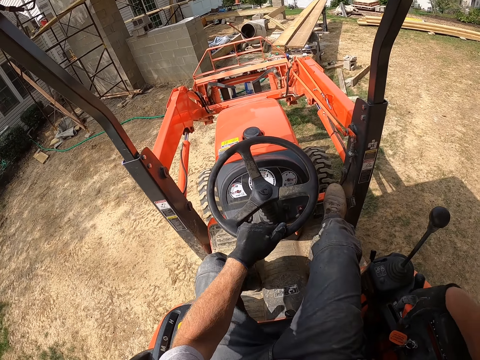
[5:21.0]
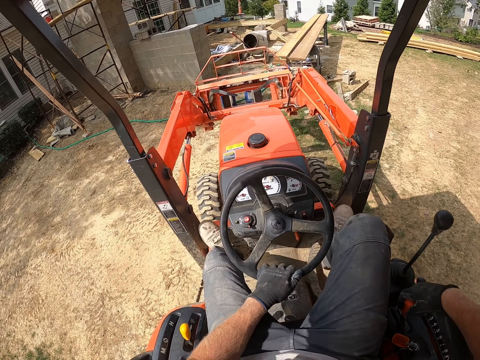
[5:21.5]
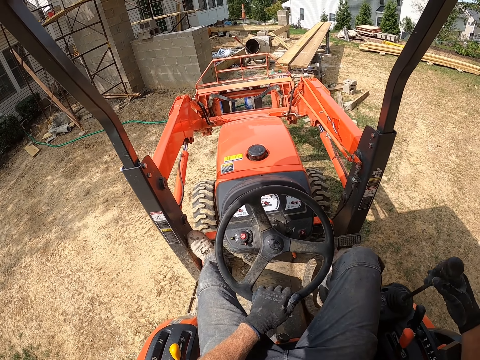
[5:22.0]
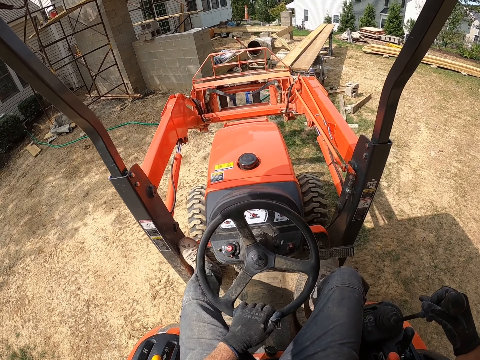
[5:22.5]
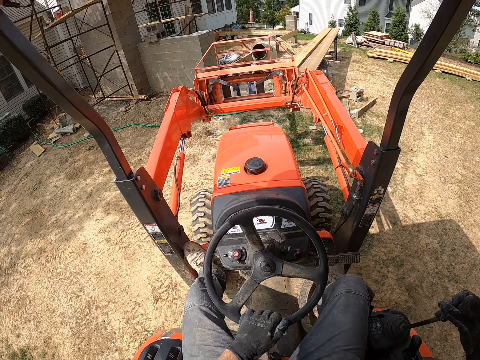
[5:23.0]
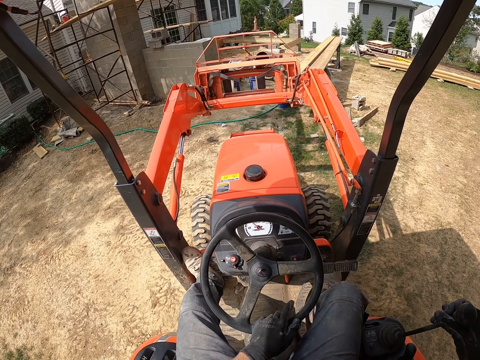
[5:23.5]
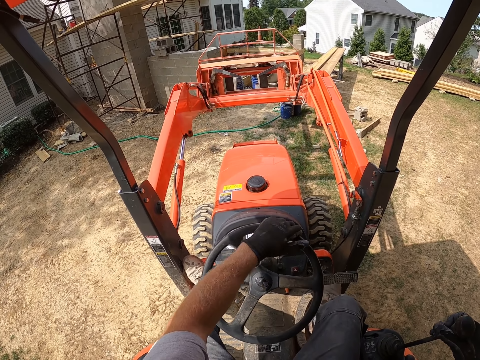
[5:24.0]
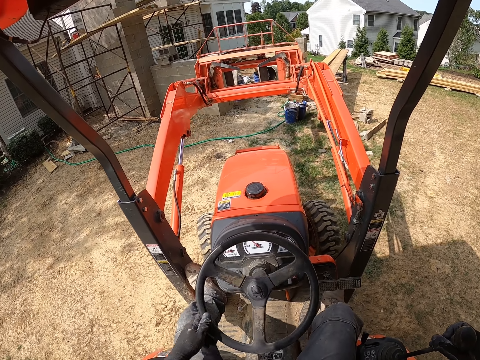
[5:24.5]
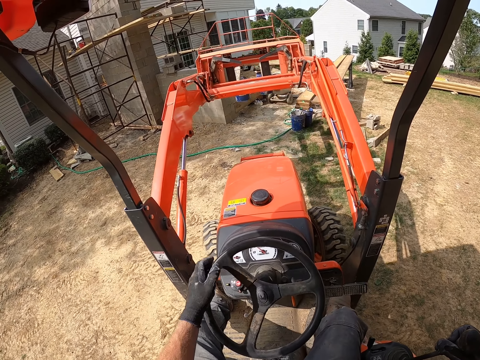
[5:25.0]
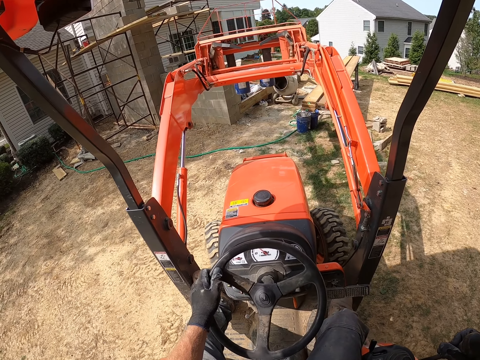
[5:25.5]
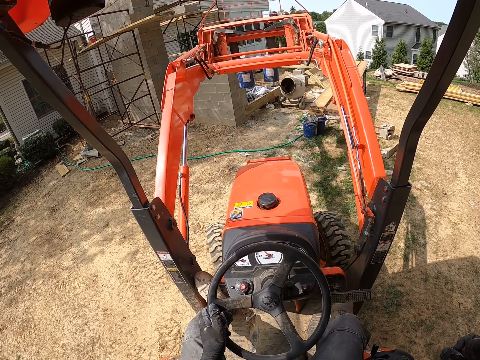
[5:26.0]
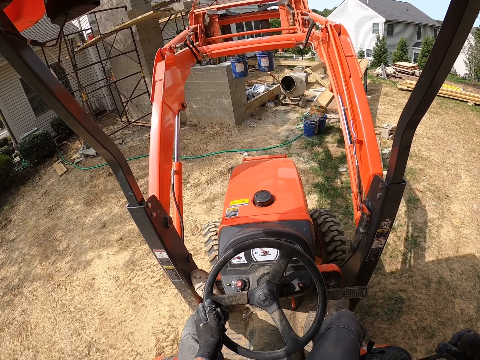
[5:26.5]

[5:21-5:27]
The camera wearer drives the forklift.

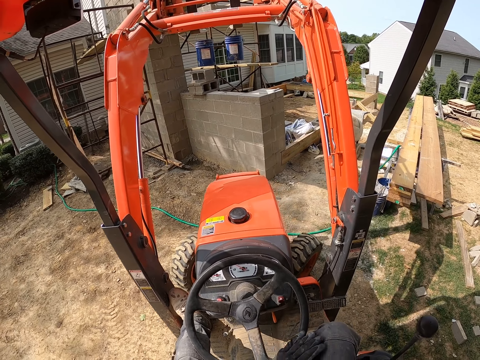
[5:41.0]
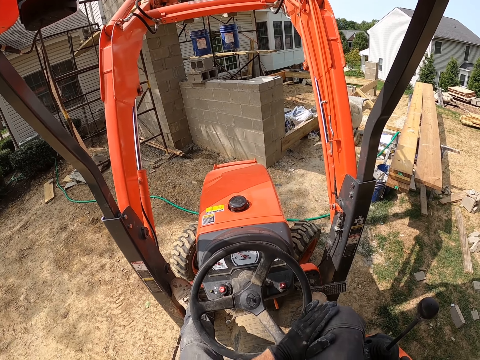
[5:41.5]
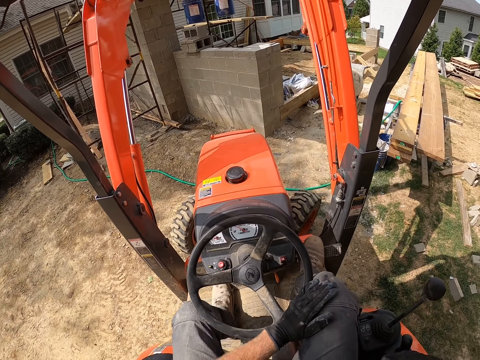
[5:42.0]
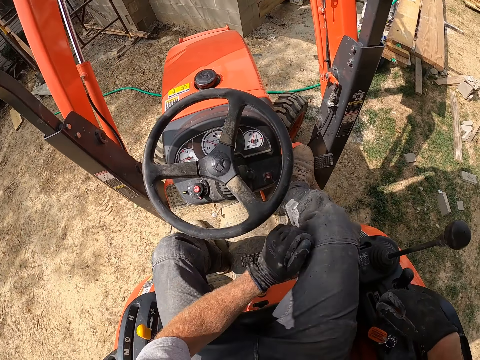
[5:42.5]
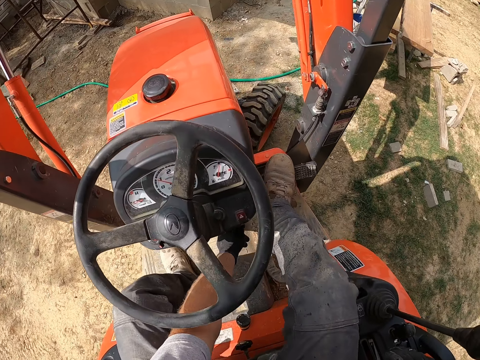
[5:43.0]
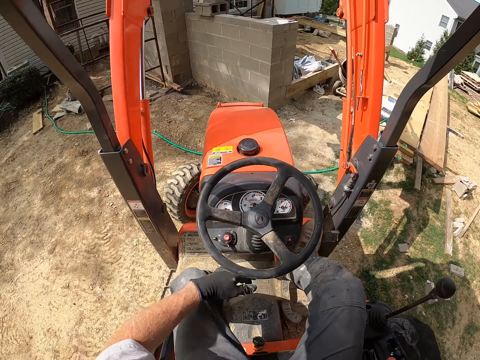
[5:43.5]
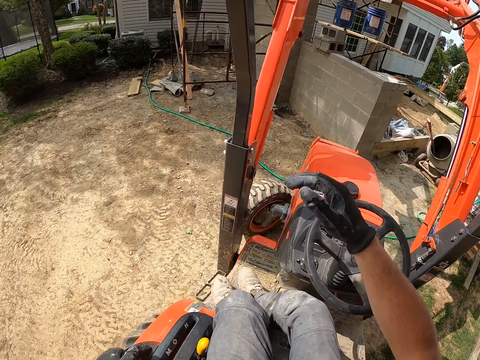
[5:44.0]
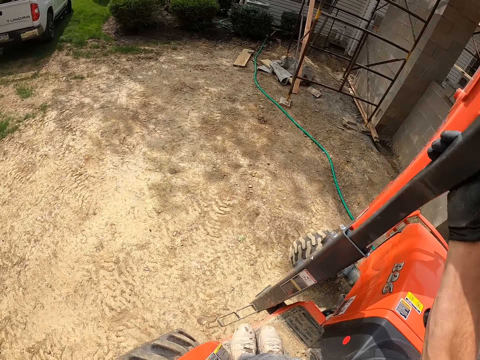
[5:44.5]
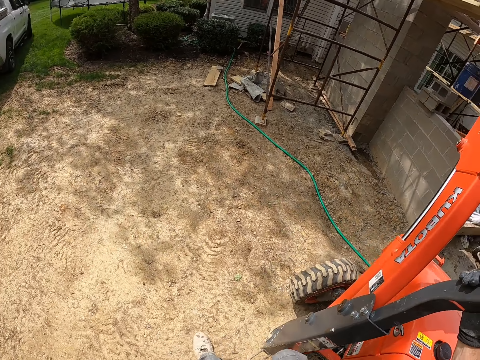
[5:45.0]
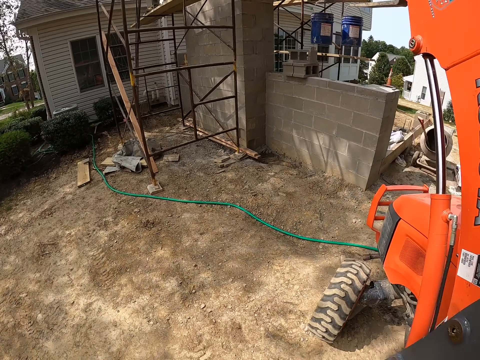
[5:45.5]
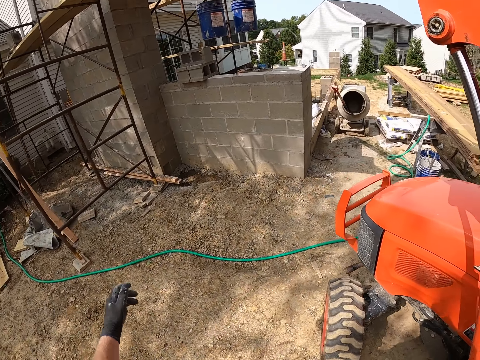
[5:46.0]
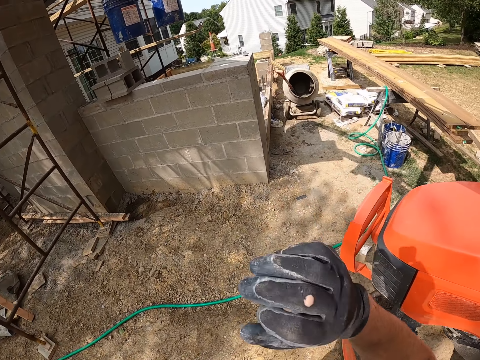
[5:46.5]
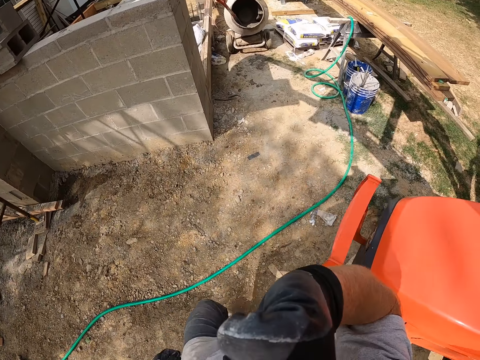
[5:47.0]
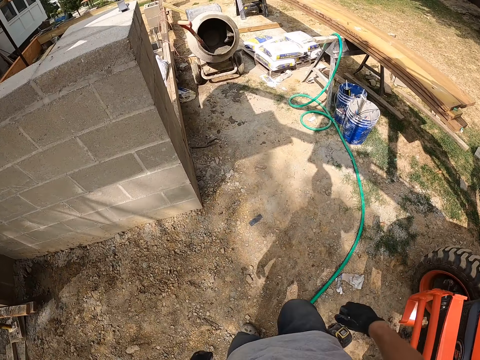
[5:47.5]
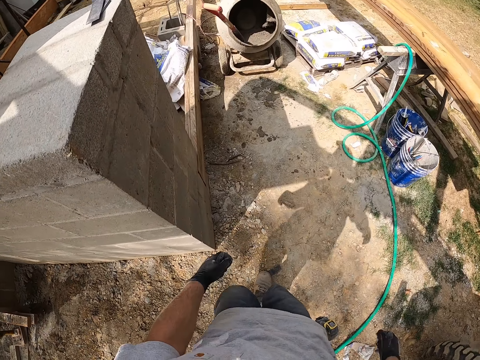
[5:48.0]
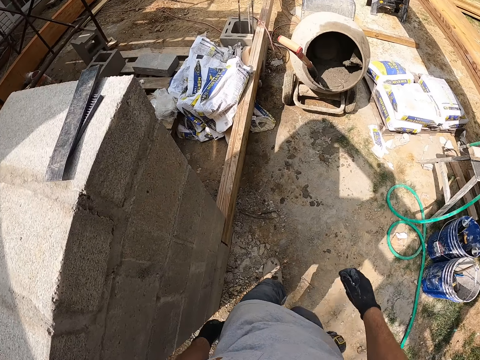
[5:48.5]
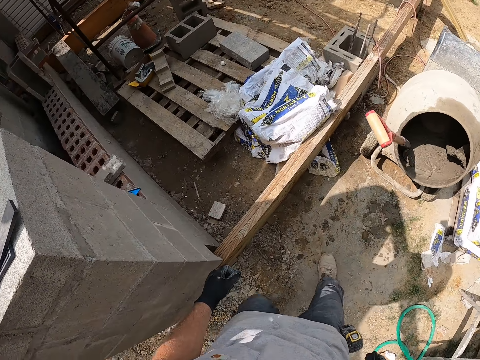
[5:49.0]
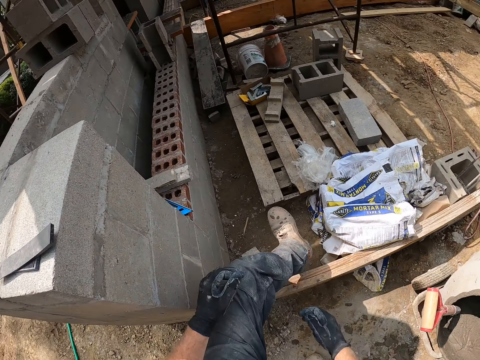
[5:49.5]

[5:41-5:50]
The camera wearer touches something on the forklift. He alights from the forklift. He walks in the compound and touches his face.

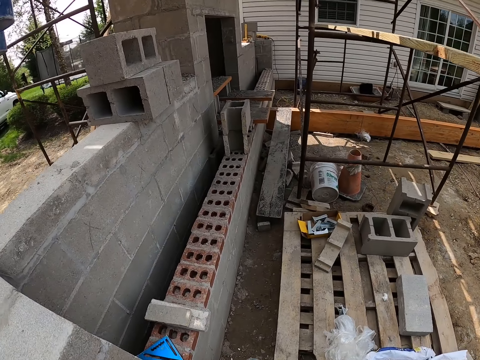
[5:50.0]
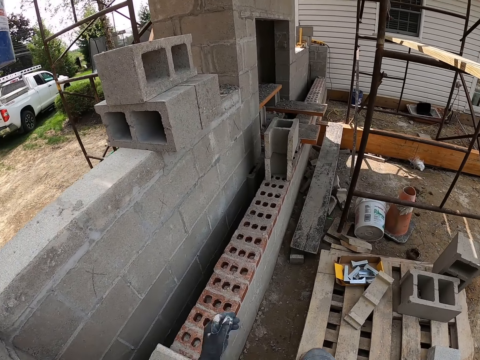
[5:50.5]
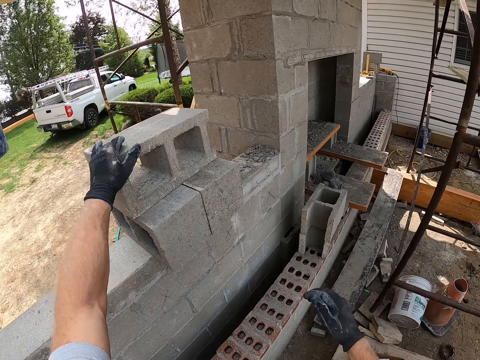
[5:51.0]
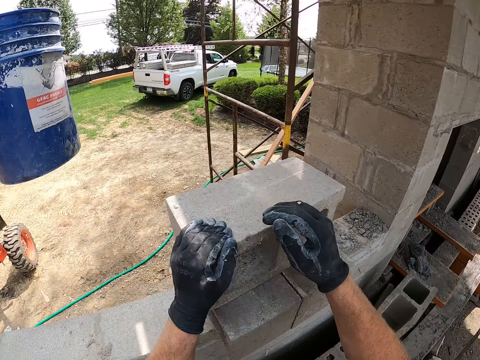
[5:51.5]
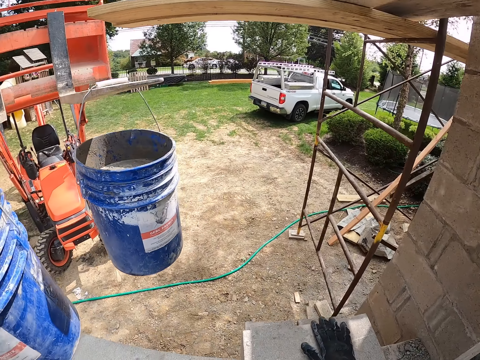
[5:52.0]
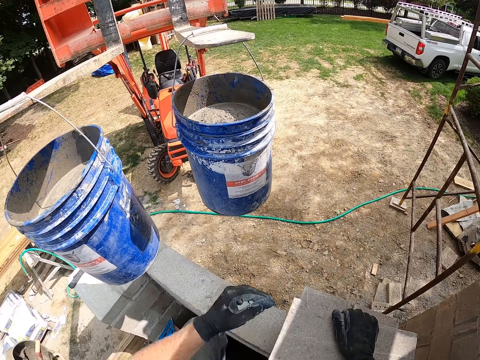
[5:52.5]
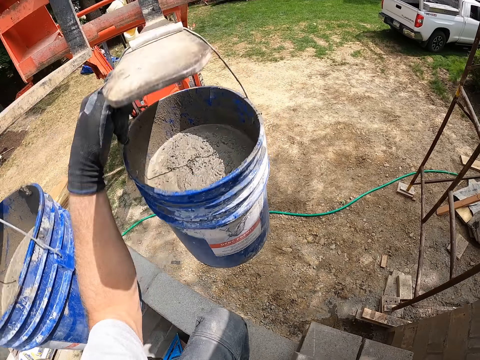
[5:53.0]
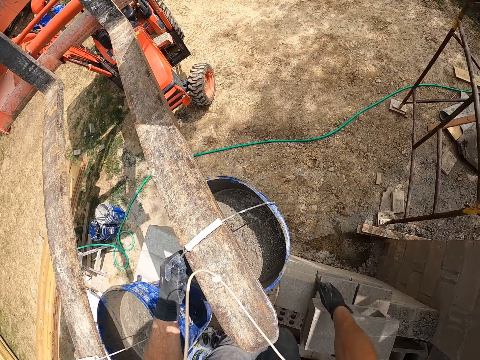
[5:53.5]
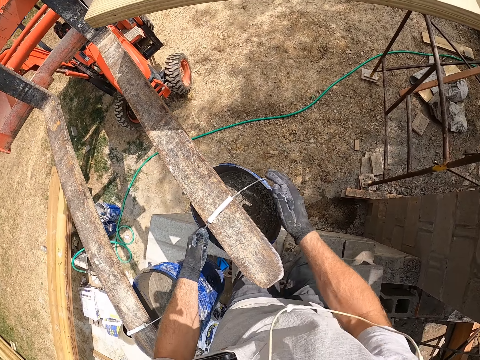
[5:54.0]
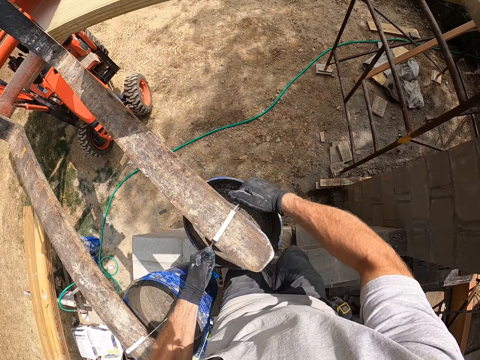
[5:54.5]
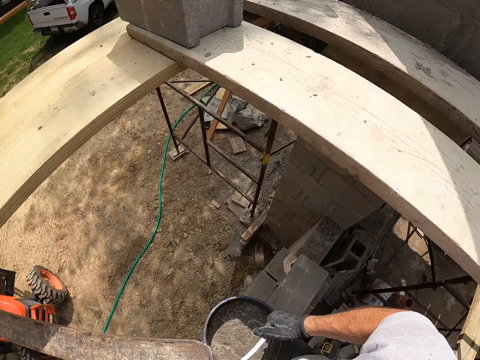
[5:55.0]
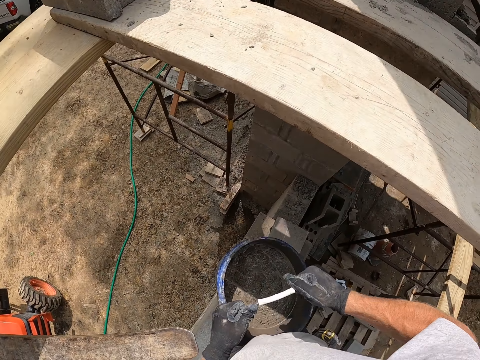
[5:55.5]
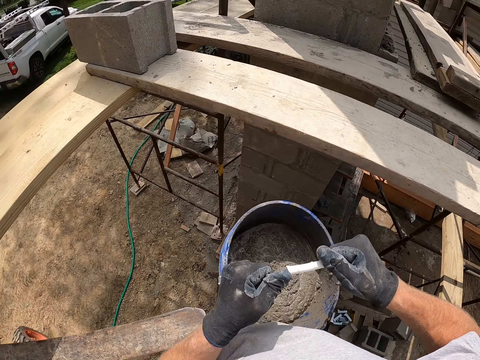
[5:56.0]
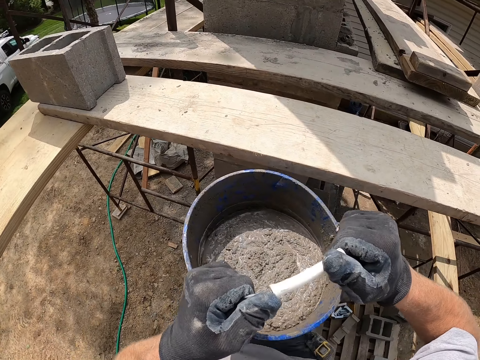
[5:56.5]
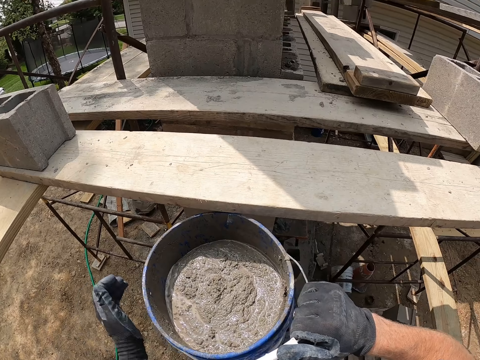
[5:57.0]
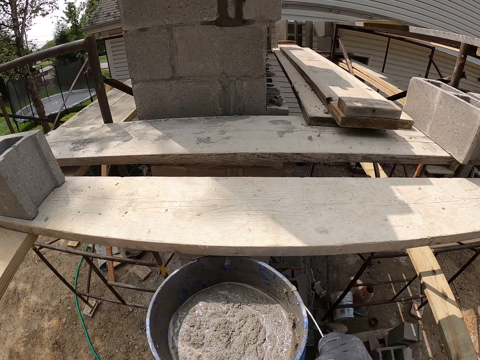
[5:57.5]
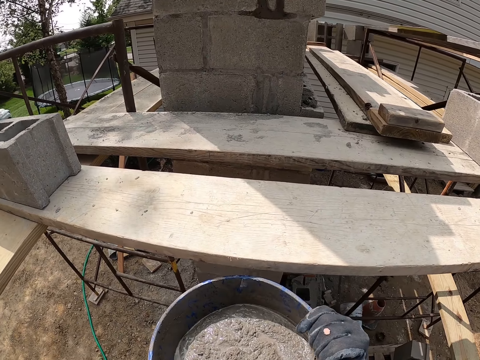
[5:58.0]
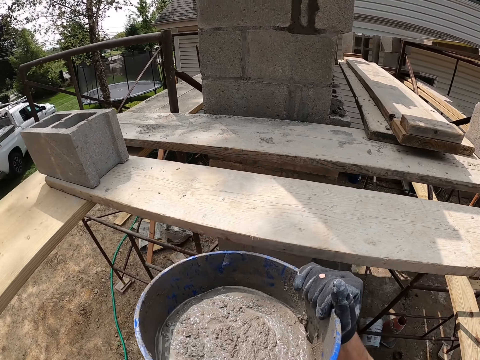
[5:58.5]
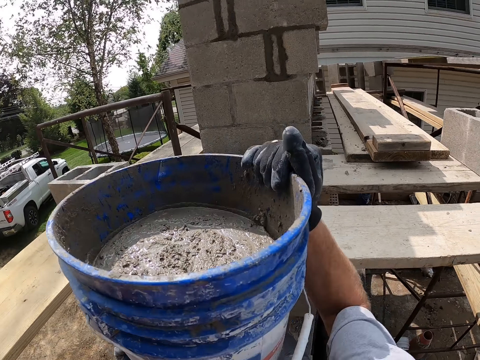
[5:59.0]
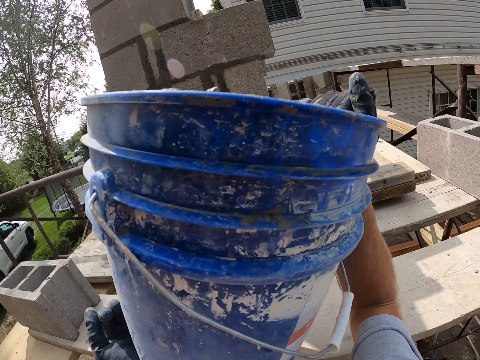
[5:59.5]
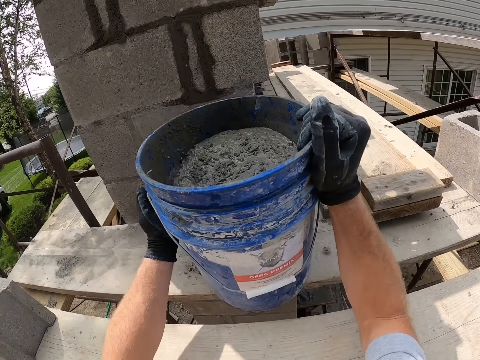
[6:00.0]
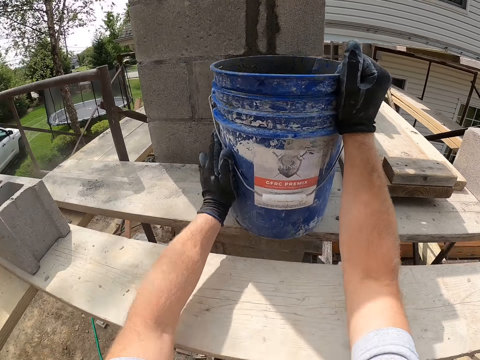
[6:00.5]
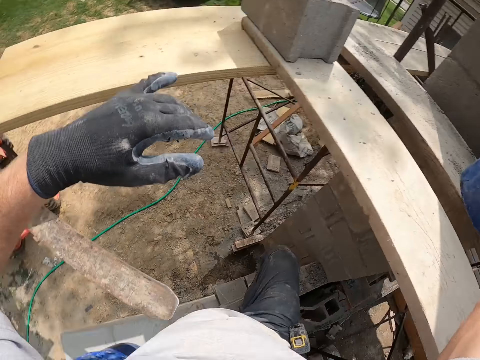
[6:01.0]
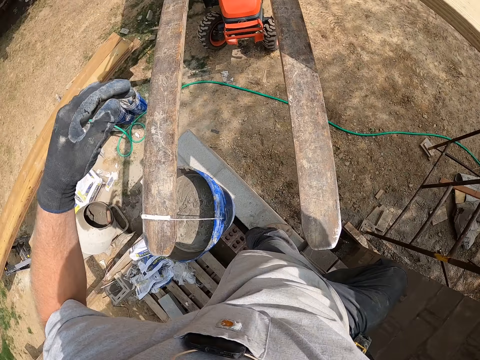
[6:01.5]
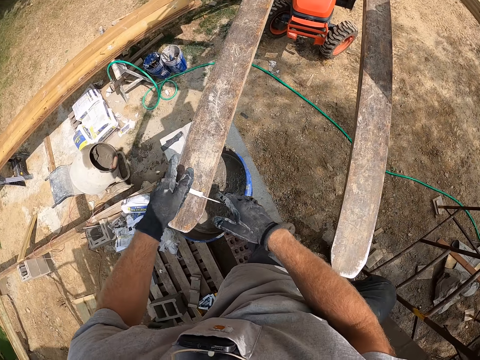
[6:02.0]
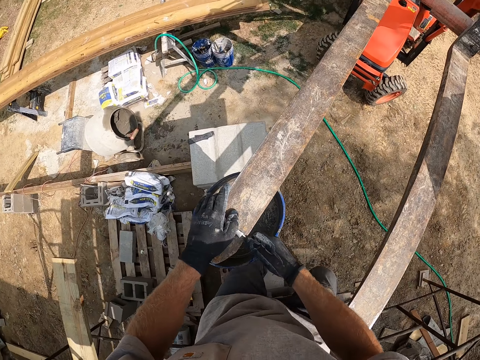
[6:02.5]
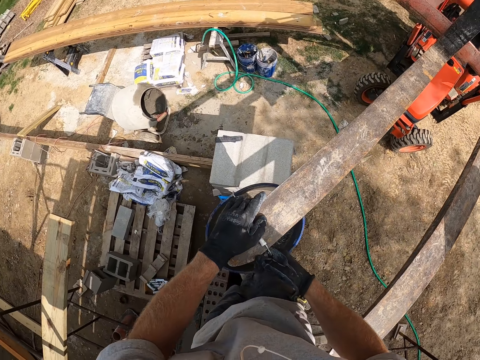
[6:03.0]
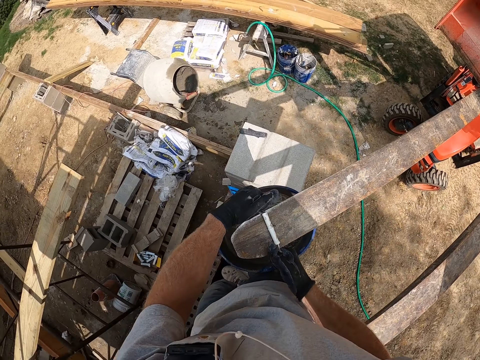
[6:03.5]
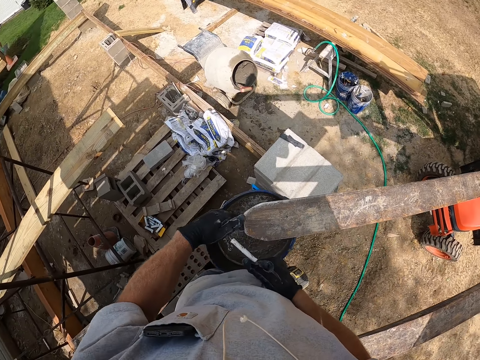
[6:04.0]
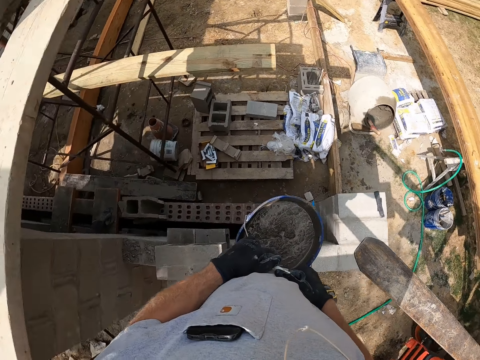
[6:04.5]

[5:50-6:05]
The camera wearer picks the bucket of concrete from the forklift. They touch the concrete block. They put the bucket with cement on the wooden structure. They pick the bucket of concrete from the forklift.
